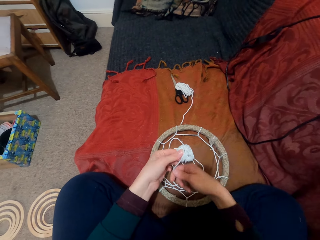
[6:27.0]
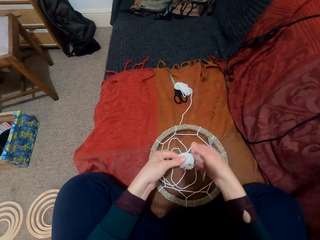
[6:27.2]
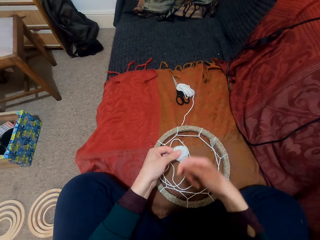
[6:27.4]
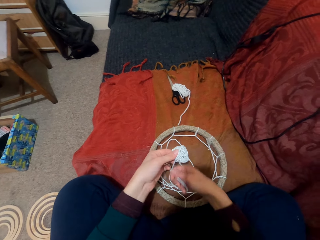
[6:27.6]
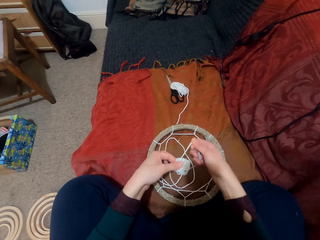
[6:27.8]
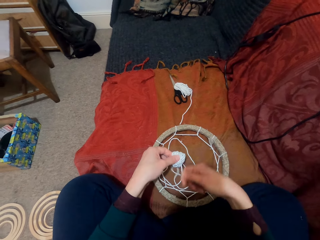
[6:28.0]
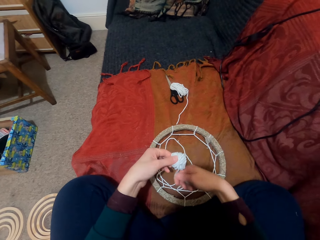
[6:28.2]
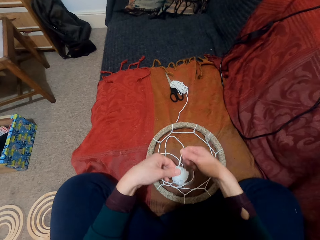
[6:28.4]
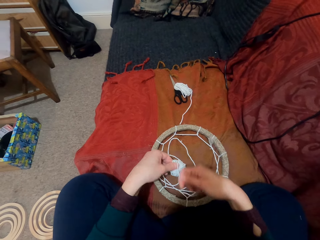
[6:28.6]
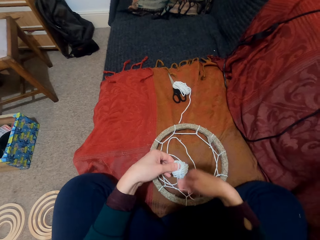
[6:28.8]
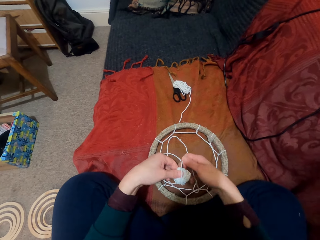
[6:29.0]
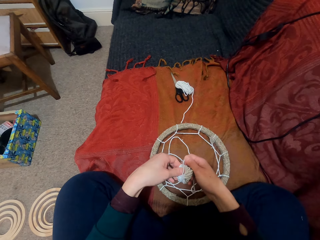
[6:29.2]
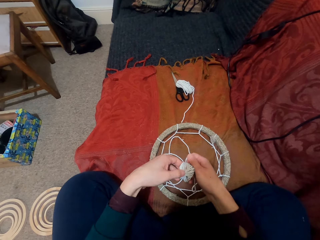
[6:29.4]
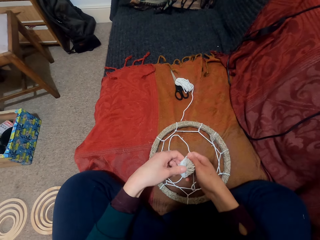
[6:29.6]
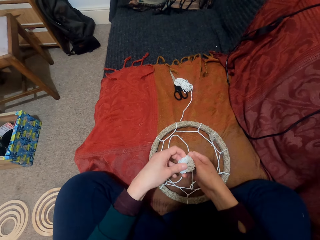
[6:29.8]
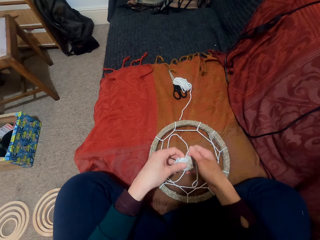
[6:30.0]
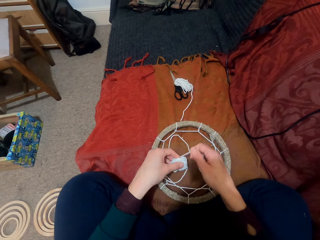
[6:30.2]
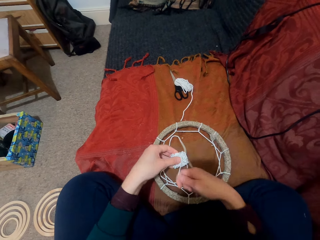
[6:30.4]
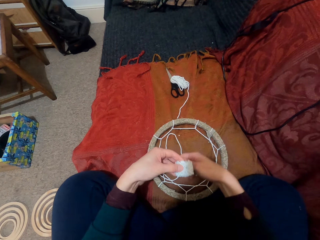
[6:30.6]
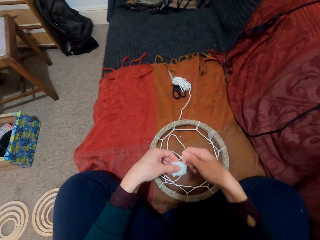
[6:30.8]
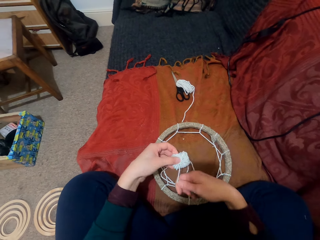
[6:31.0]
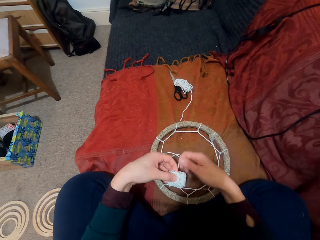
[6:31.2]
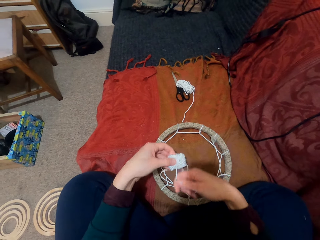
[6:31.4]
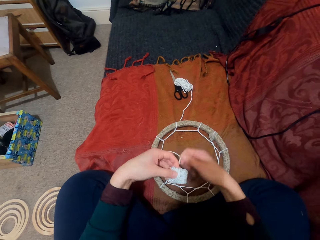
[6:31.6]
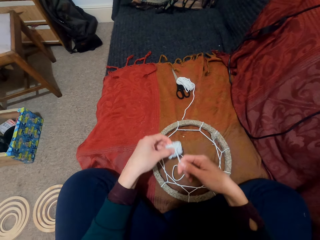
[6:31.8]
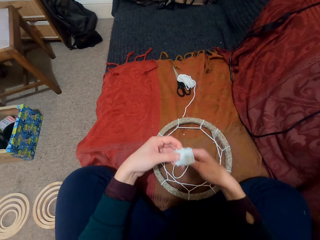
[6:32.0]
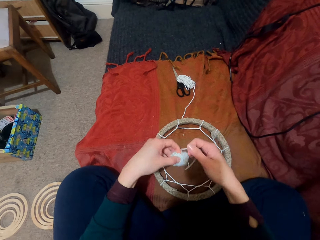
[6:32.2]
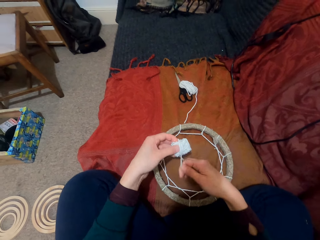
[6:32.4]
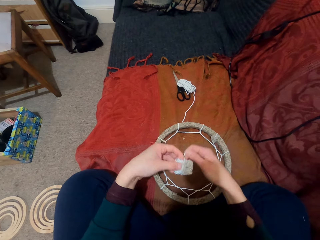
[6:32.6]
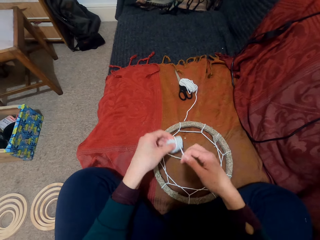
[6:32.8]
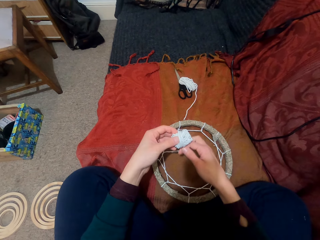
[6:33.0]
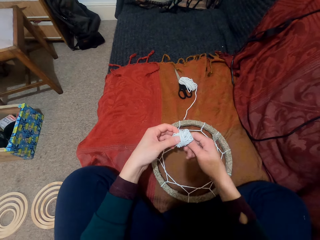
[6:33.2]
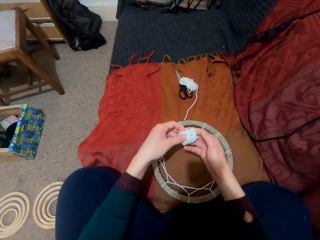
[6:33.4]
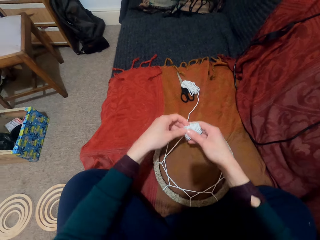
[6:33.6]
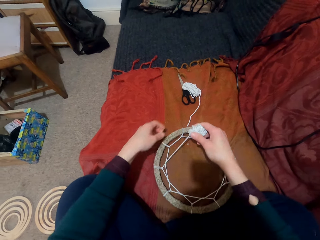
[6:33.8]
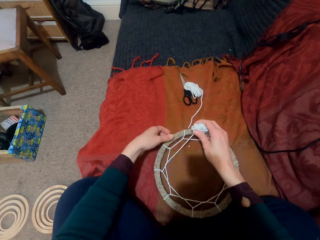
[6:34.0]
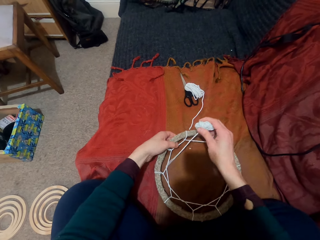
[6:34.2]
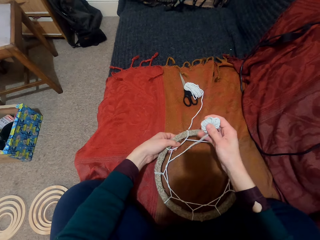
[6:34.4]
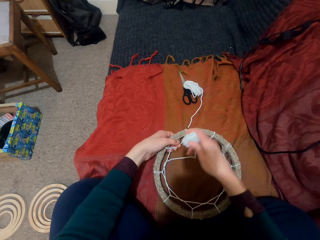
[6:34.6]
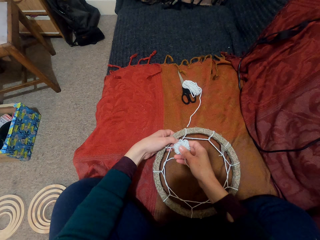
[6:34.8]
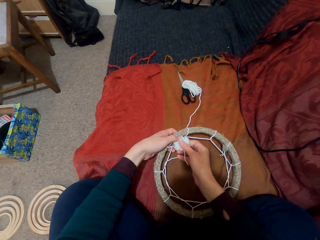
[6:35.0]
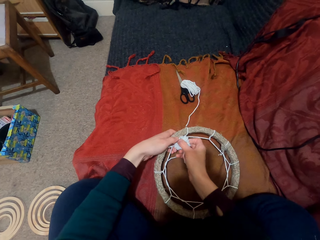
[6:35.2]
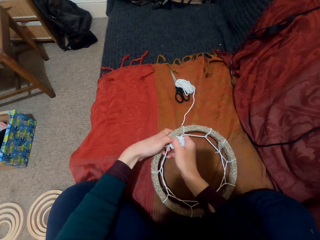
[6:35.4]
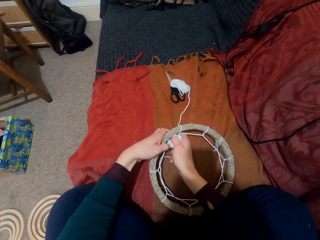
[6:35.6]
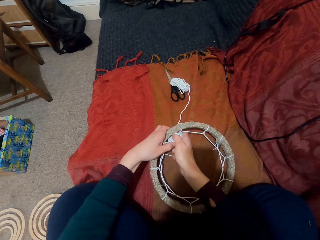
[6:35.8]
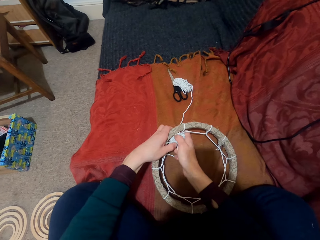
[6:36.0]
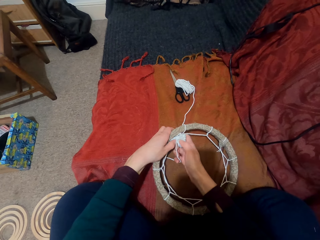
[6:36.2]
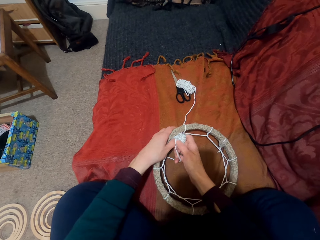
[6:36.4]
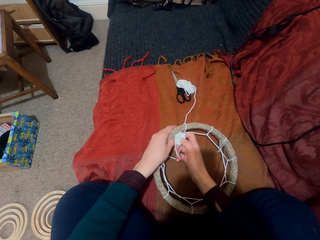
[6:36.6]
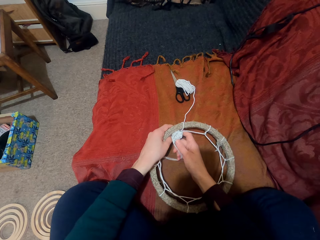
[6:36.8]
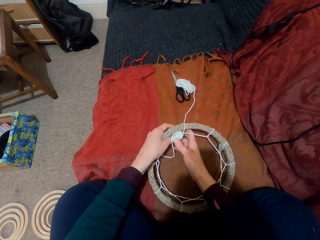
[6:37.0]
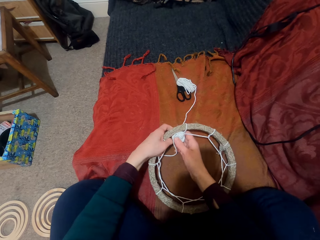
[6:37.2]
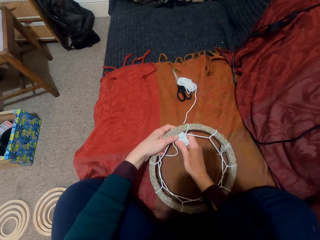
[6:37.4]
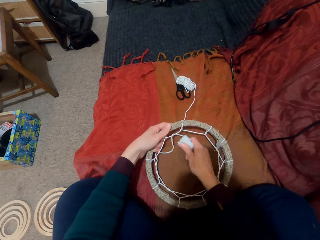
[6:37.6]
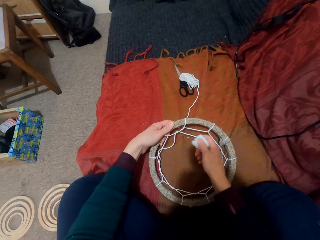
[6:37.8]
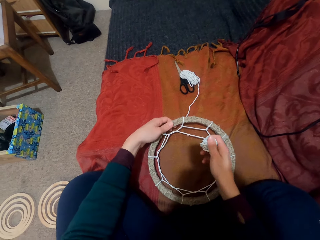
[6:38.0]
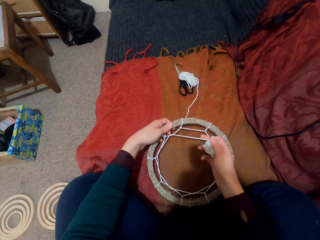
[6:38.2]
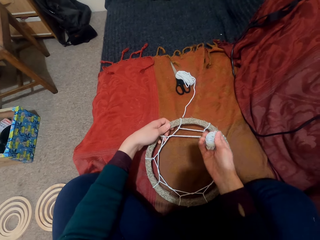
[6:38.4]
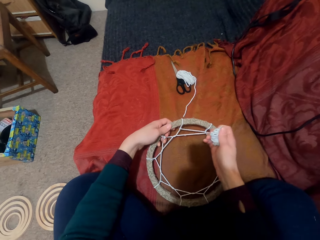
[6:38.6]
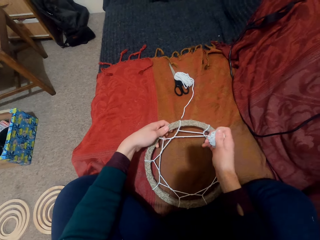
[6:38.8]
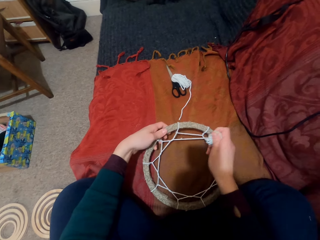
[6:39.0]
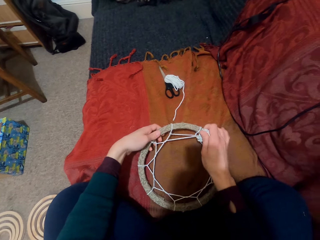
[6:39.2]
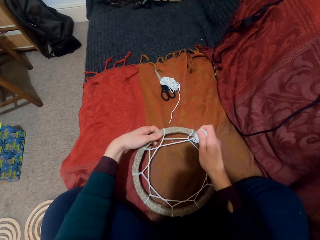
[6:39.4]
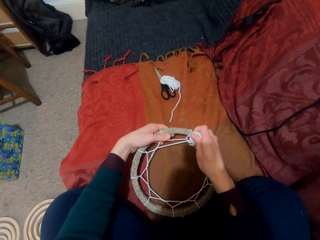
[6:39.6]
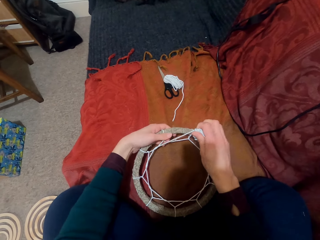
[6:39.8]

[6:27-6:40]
The camera wearer turns the thread roll. They roll the thread. They pick something. They knit with hands. They put the thread through the pattern. They pull the thread.

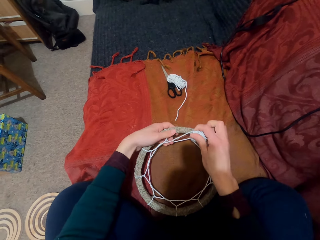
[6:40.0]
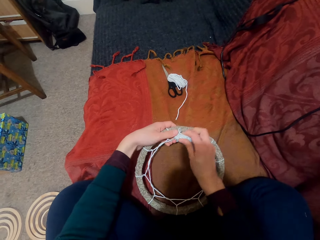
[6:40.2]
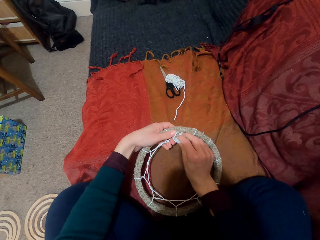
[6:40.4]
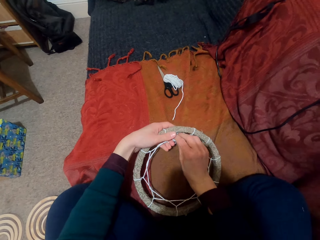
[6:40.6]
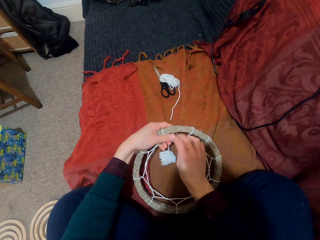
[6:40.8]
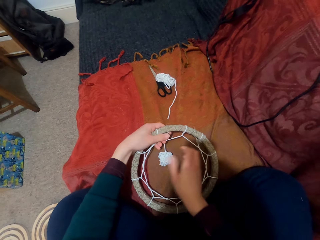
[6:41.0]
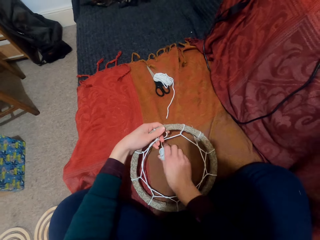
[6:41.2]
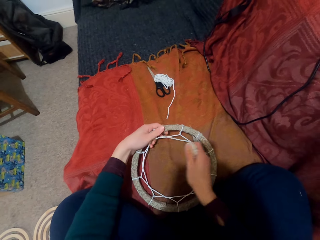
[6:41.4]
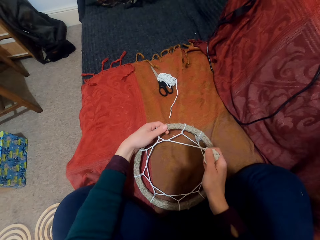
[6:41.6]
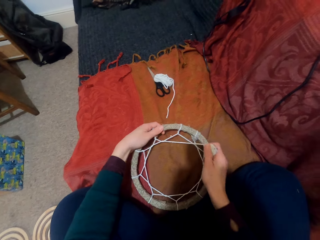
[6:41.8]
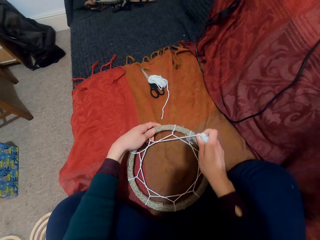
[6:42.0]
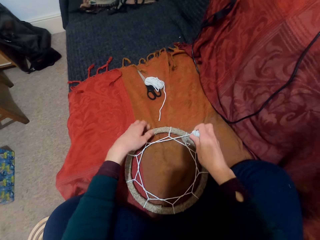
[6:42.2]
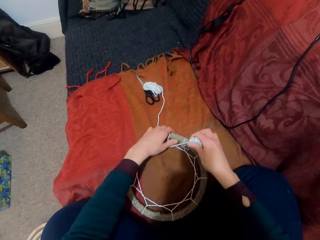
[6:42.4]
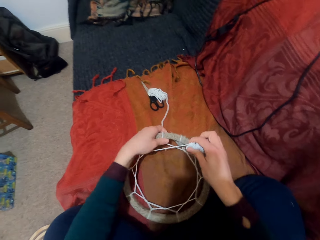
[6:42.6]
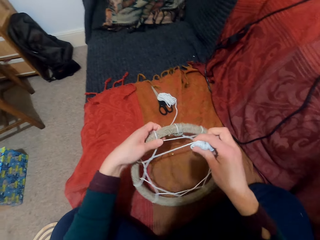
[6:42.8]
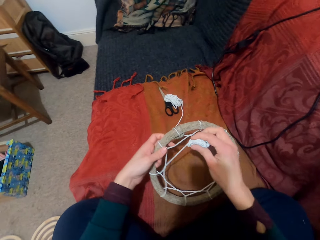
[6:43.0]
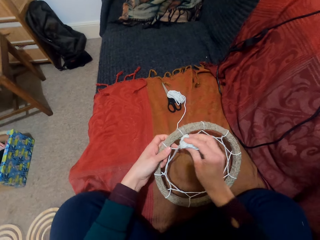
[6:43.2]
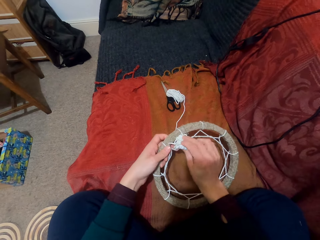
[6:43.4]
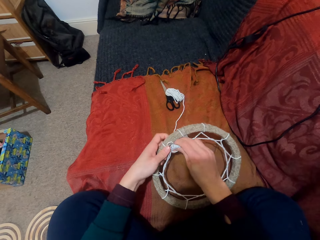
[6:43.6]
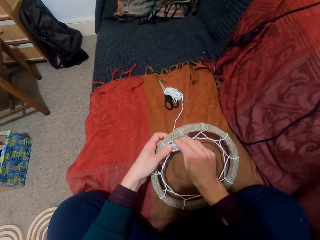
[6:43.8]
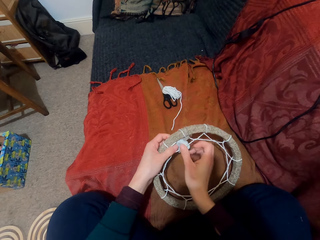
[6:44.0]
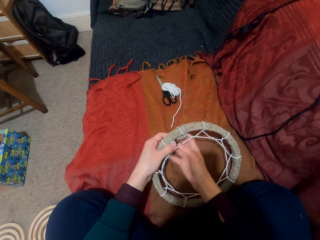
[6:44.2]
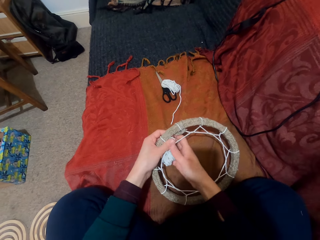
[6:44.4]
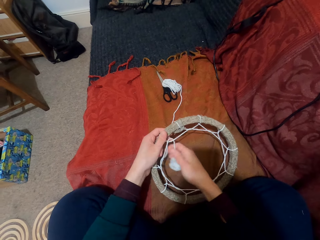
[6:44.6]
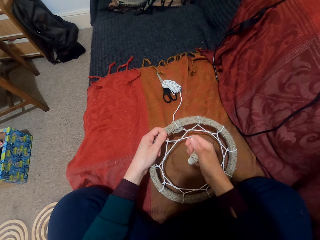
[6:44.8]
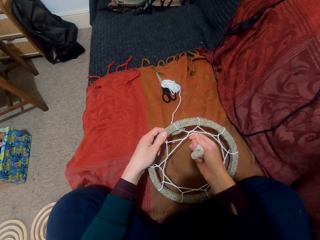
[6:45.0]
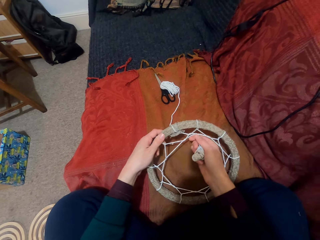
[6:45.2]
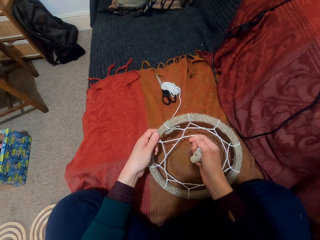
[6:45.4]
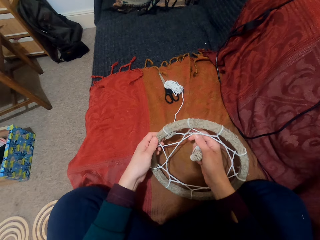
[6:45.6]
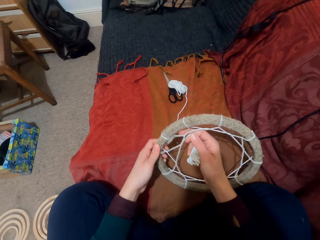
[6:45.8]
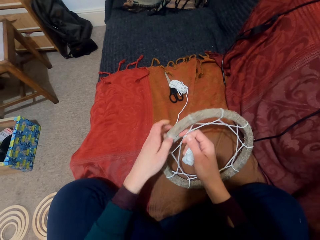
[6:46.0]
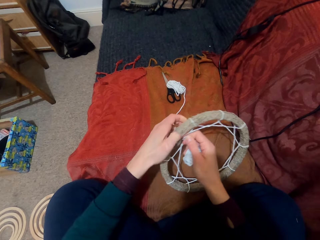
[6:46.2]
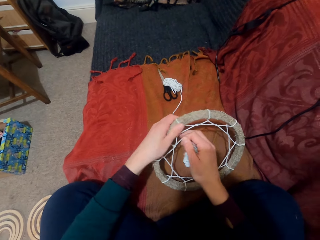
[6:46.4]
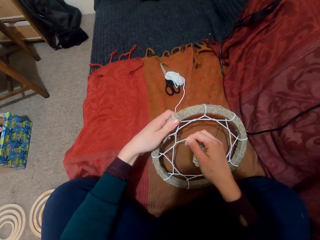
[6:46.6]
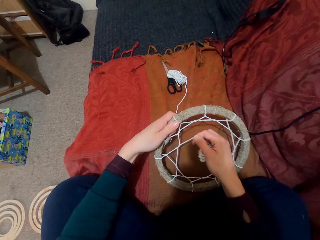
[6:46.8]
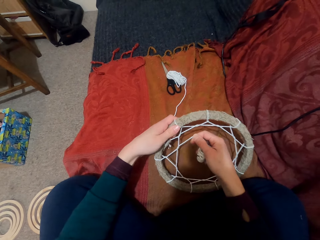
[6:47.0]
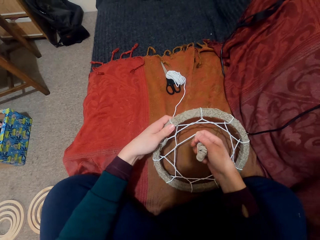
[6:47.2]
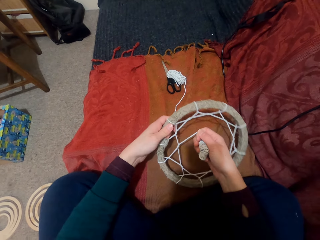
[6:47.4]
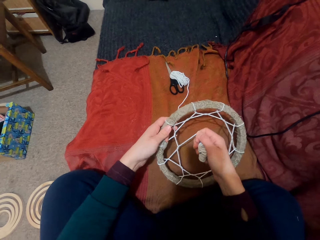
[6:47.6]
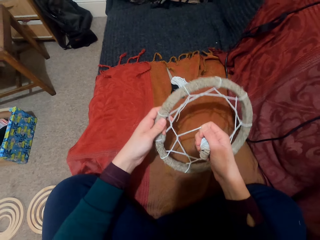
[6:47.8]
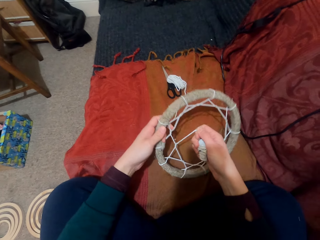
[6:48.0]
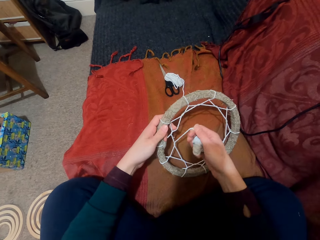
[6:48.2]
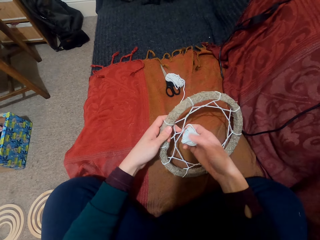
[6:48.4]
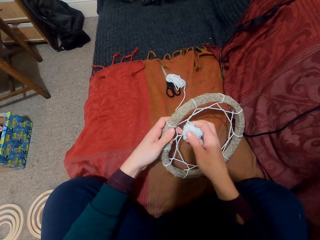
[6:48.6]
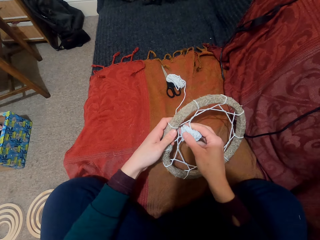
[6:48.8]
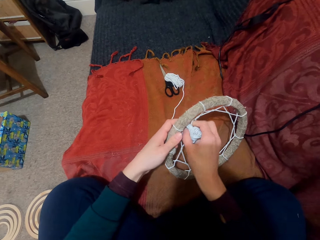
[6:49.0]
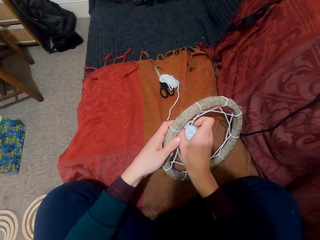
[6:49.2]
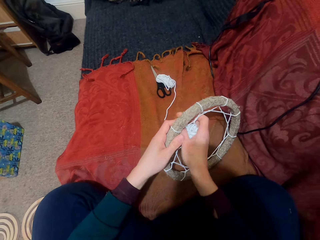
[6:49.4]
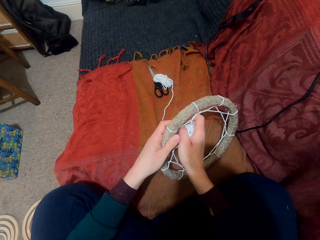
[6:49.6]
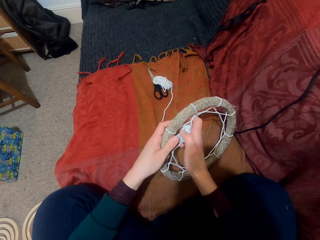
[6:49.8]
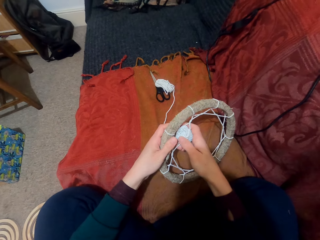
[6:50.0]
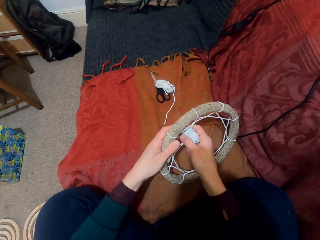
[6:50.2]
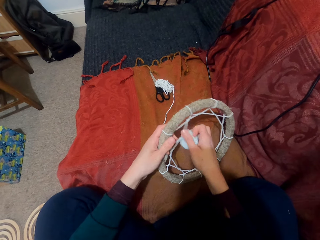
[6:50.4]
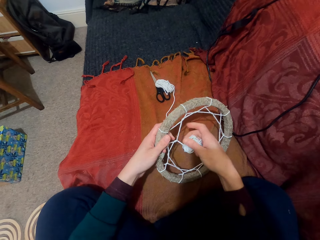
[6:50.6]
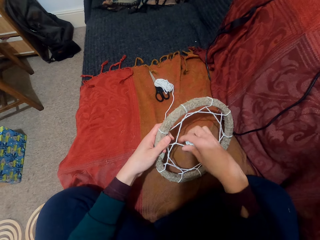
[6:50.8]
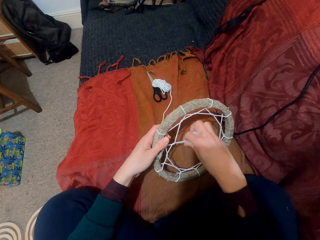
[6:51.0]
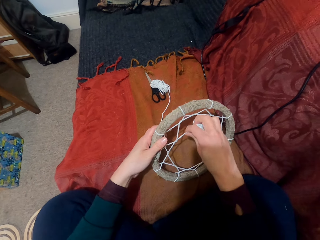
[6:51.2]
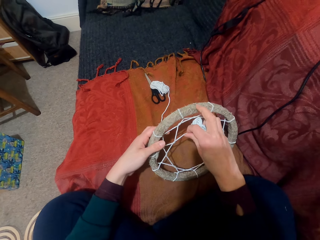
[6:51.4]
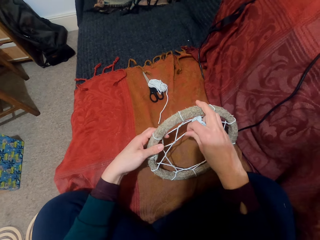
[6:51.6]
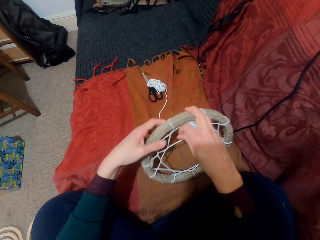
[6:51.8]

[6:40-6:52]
The camera wearer puts the thread through the pattern. They pull the thread. They turn something. They put the thread through the pattern. They pull the thread. They turn something. They put the thread through the pattern. They pull the thread.
